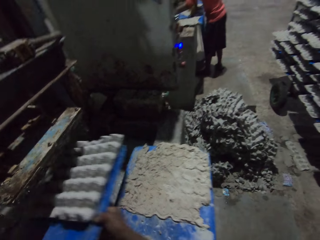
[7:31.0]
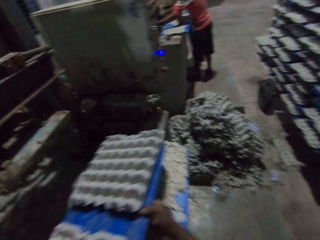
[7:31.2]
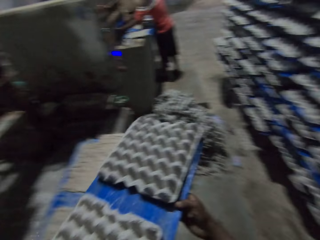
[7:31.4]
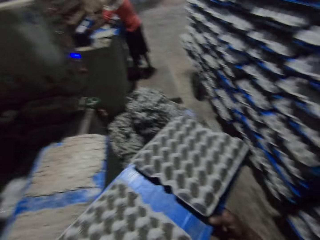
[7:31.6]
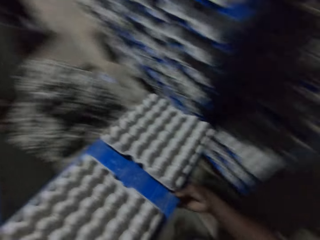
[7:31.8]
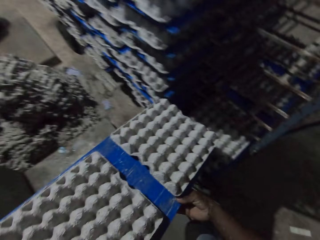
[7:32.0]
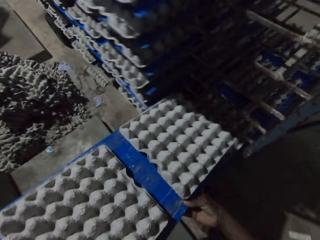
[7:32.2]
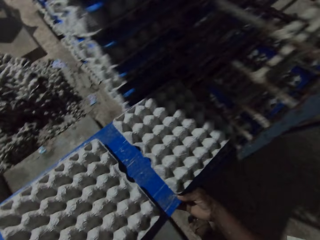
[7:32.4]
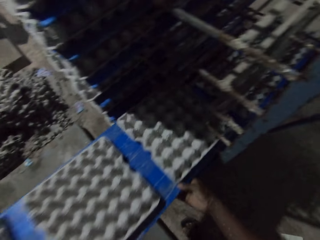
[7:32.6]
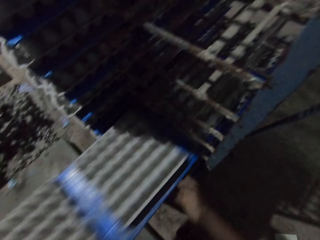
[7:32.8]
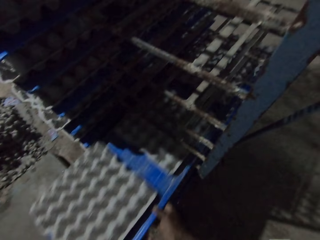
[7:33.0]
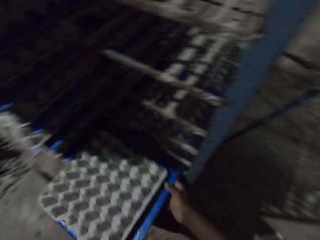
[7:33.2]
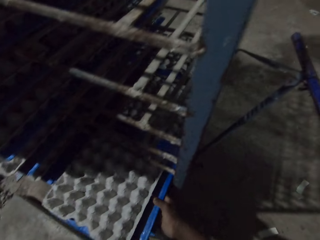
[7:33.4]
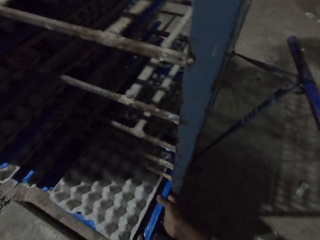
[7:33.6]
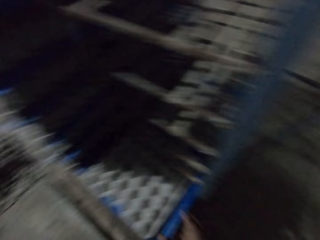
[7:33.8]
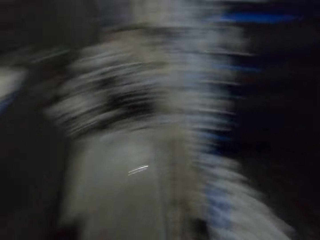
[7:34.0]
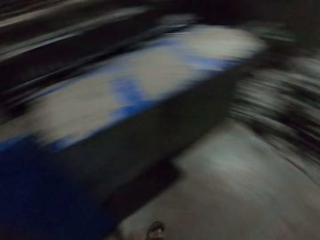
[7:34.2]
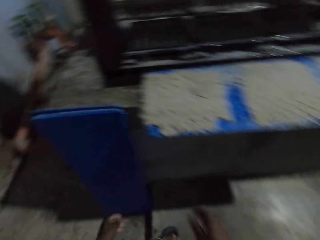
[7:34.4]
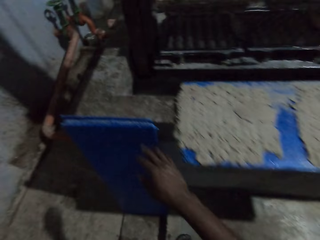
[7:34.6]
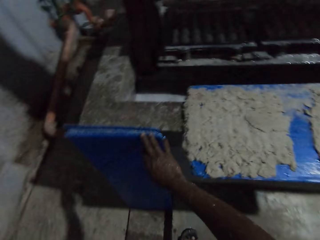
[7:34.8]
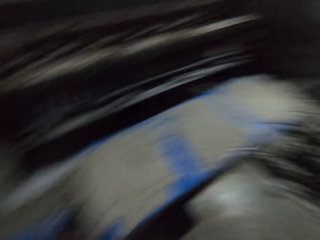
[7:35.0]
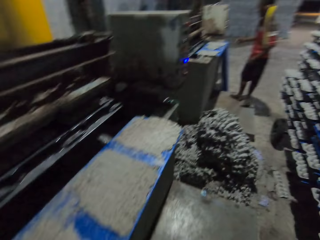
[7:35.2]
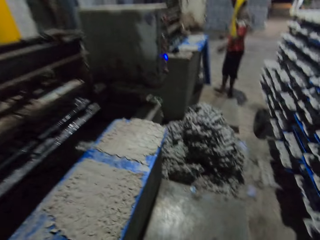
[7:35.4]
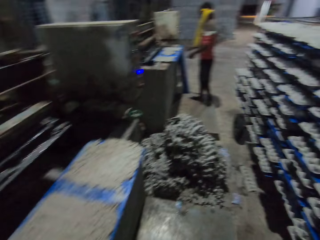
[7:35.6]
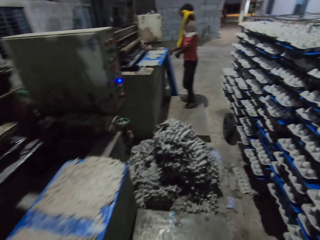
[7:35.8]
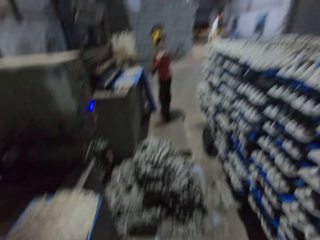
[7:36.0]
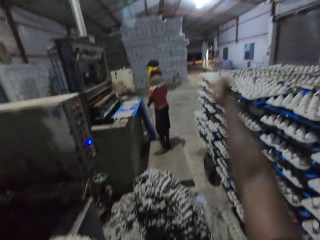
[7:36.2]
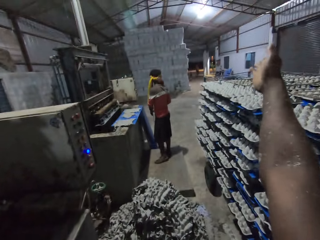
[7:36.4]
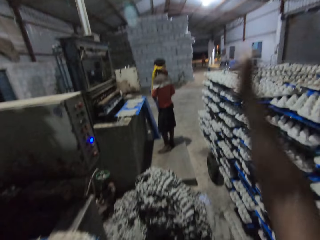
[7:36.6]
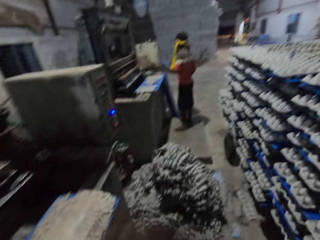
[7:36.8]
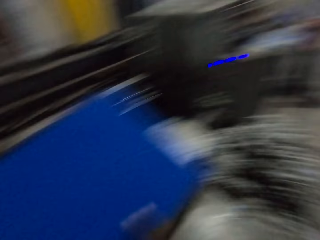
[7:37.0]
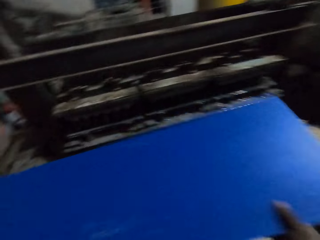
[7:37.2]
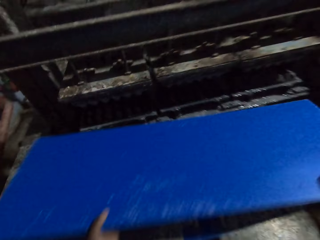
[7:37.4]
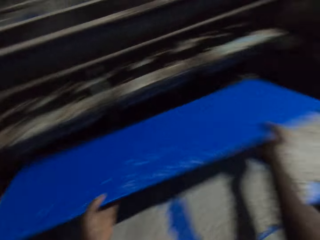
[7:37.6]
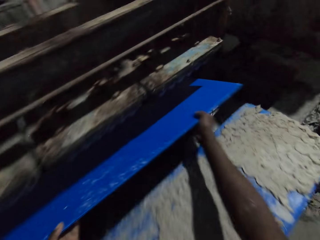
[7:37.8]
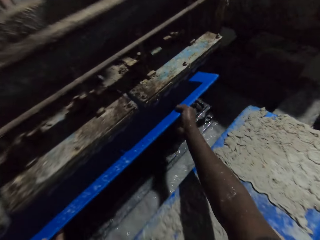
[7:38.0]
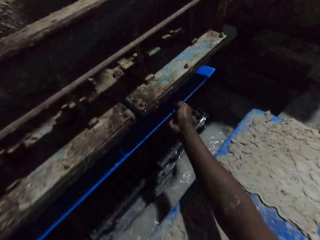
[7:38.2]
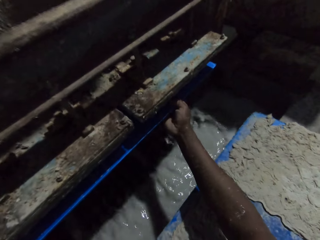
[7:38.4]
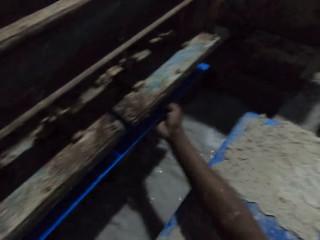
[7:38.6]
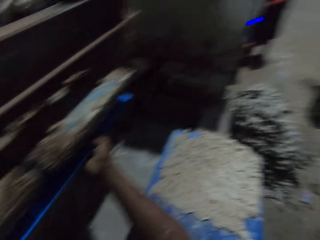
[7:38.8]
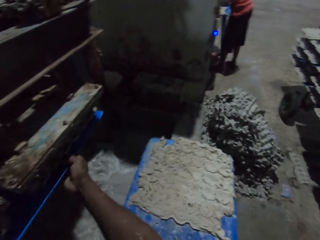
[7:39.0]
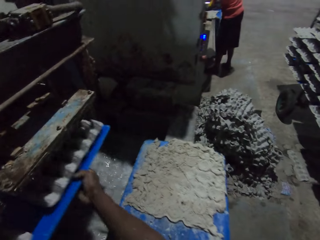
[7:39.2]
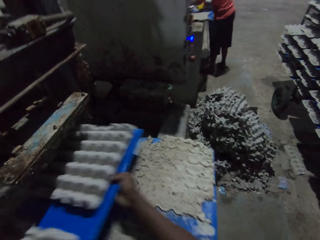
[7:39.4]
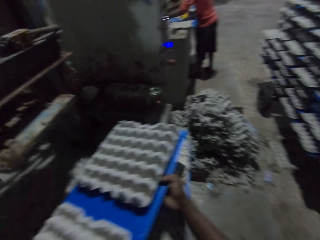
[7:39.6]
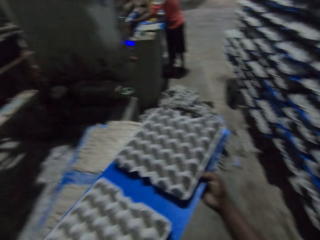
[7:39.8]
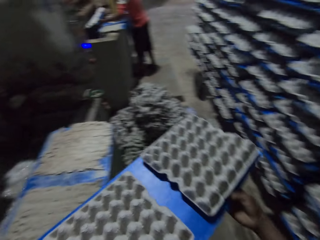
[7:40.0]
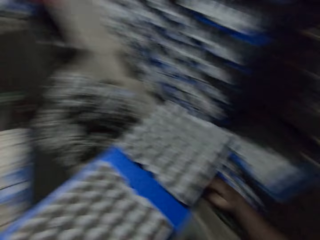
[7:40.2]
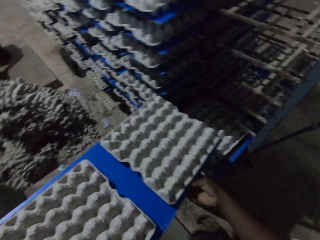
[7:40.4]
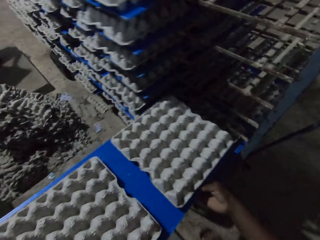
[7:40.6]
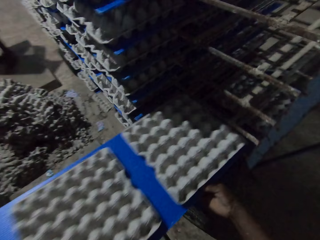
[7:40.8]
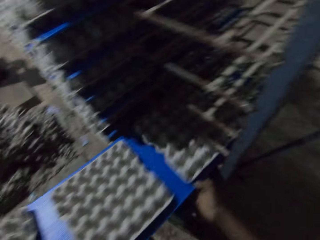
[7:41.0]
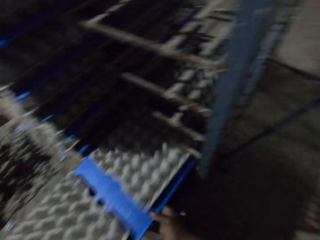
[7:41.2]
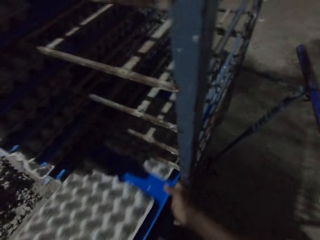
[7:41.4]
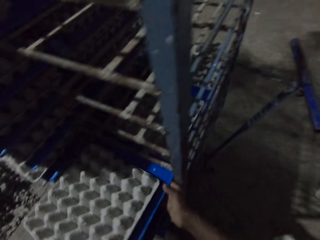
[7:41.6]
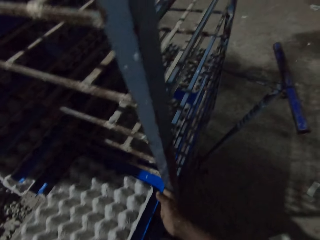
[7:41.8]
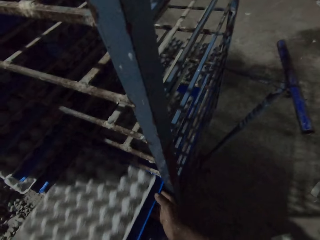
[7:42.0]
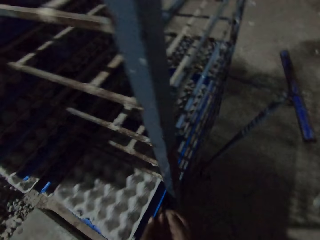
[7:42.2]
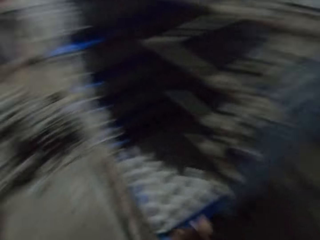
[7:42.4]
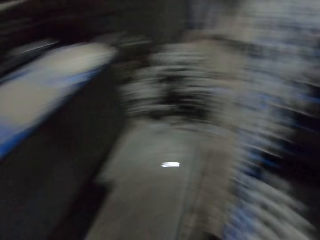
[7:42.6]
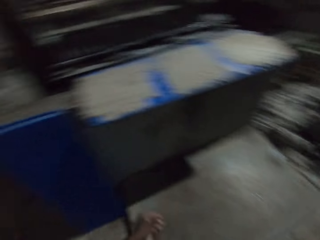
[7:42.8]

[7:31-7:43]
The camera wearer brings the plank out of the egg crate making machine with both hands. He drops the plank in the shelf with both hands. He puts trays in a tray trolley. He touches a plank on the floor with his right hand. He stretches his right hand forward. He gestures with a hand. He holds the plank in his left hand with both hands. He adjusts a shelving board. He puts the plank in the egg crate making machine with both hands. He collects trays in a tray machine. He brings the plank out of the egg crate making machine with both hands. A man brings a plank out of the egg crate making machine with both hands. The camera wearer drops the plank in the shelf with both hands. He puts trays in the tray trolley.

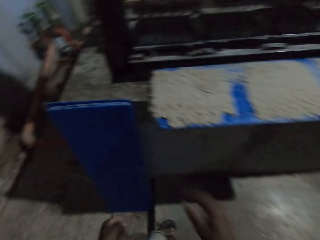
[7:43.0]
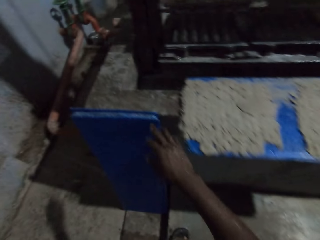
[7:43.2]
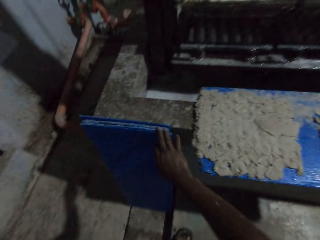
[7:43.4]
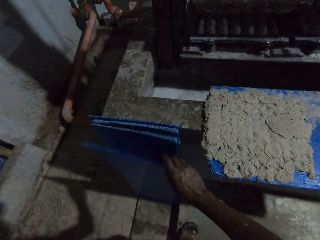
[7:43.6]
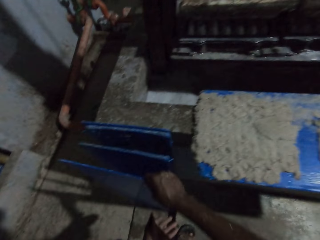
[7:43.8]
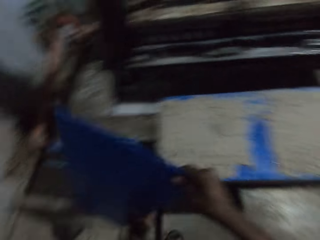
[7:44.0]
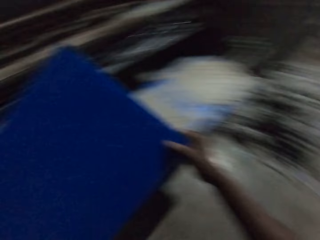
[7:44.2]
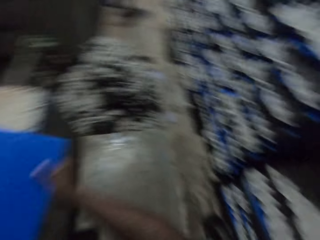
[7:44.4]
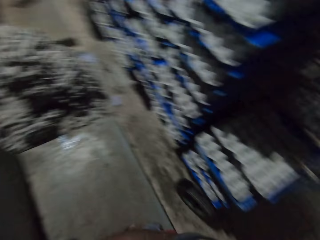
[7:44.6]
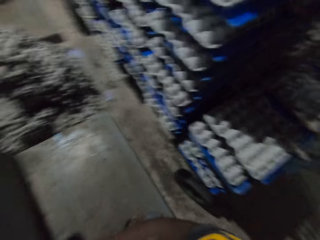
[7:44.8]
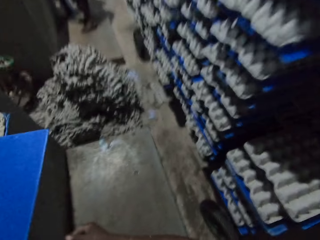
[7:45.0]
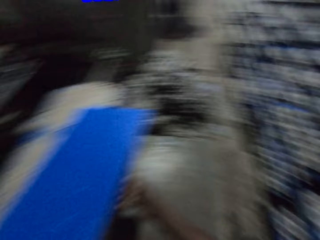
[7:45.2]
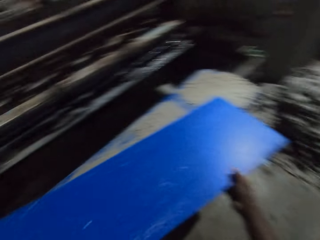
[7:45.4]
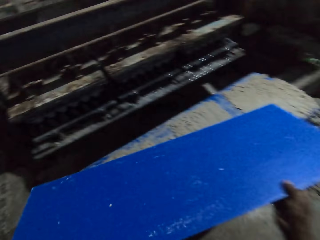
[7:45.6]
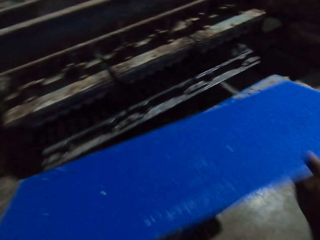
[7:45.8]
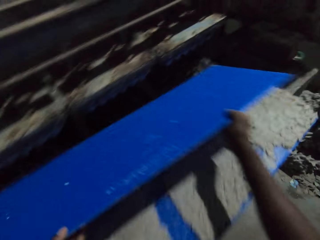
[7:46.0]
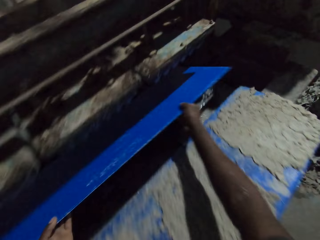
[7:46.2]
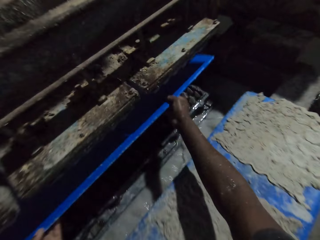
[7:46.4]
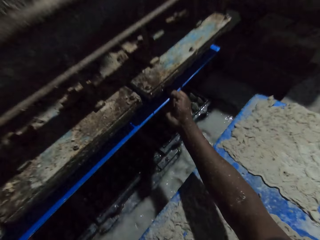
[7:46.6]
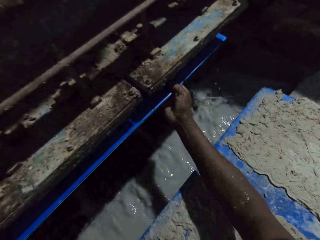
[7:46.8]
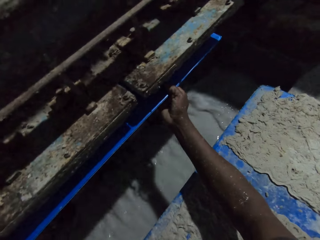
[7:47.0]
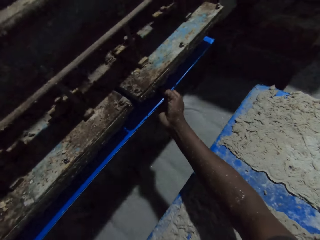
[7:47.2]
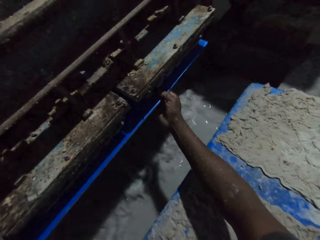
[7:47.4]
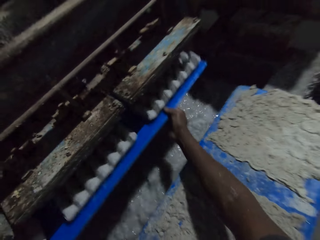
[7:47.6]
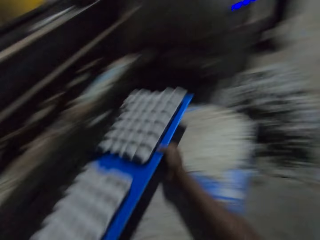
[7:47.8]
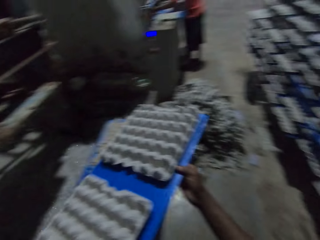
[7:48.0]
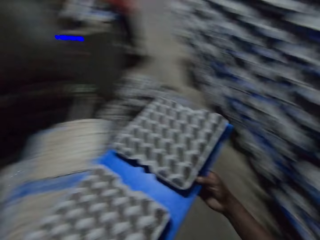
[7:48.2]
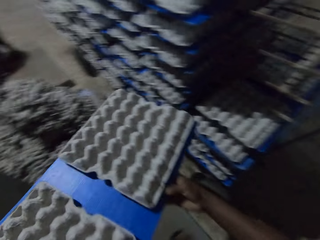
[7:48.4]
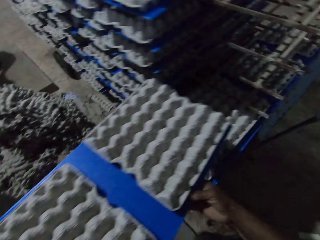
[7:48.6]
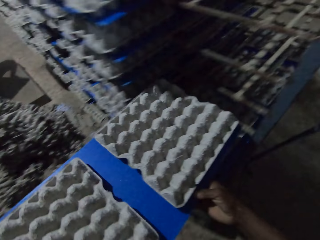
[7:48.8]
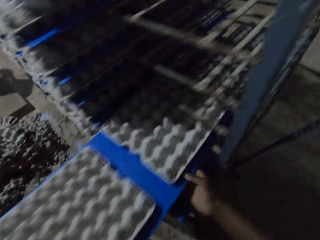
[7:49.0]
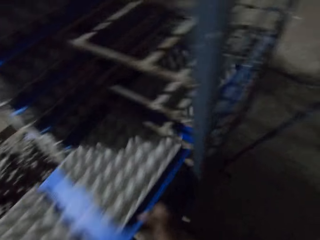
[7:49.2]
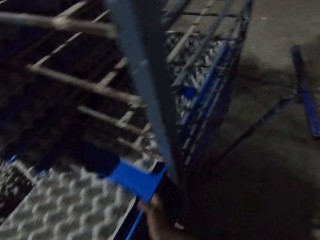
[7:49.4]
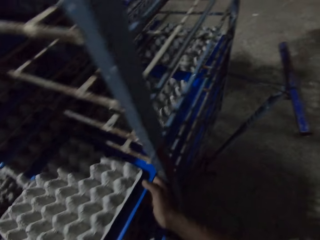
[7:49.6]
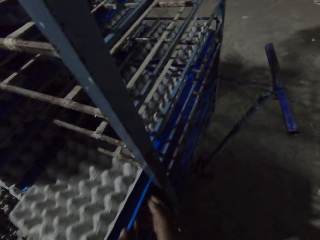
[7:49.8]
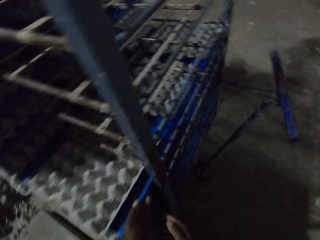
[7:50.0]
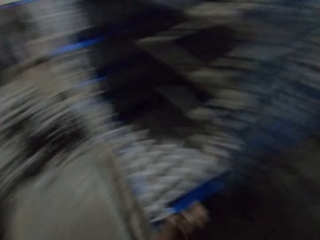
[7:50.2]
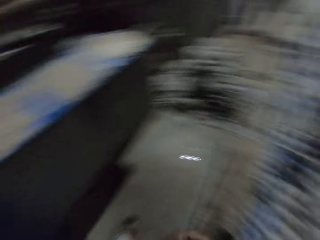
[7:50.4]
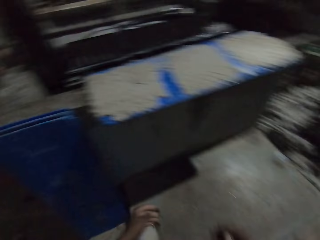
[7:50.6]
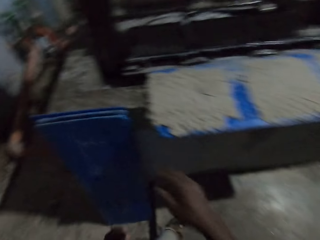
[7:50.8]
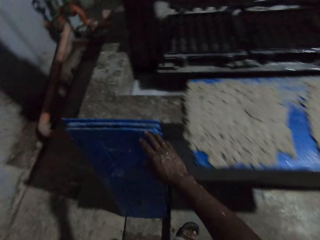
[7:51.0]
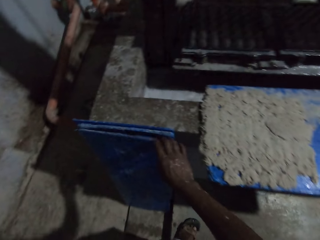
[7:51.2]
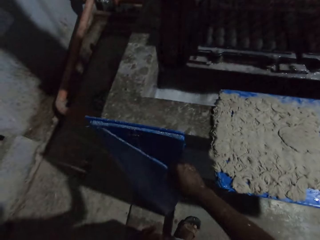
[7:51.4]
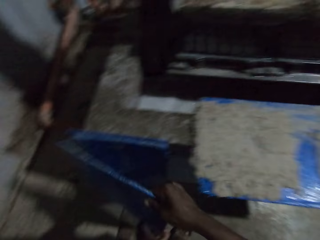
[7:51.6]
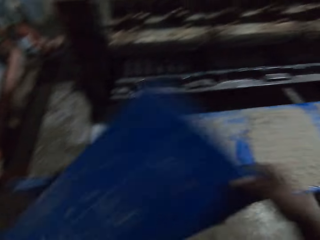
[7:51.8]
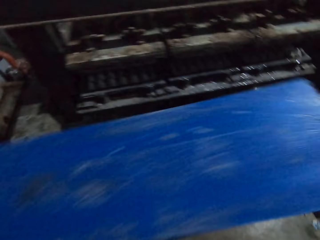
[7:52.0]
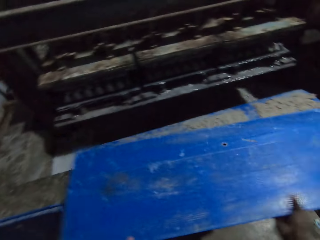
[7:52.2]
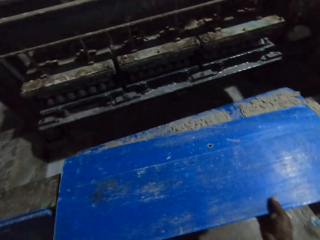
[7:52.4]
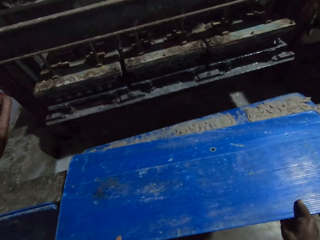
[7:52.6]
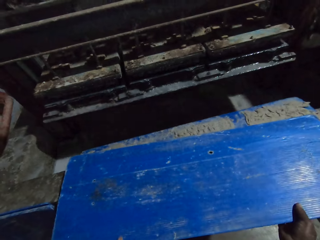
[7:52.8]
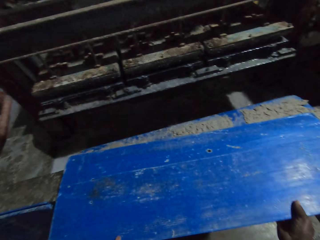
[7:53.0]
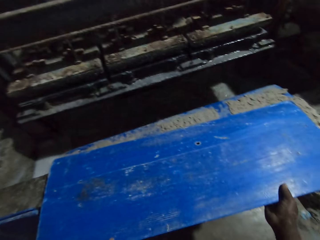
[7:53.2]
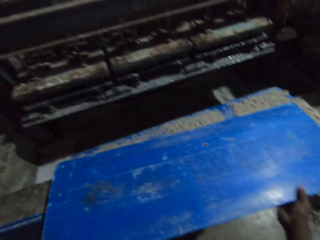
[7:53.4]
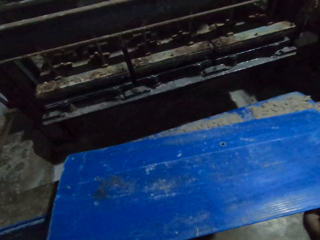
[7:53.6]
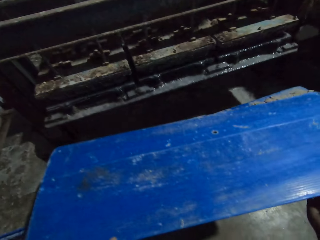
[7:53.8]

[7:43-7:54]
The camera wearer picks a plank from the floor with his right hand. He drops the plank on the pavement with both hands. He adjusts a shelving board. He puts the plank in the egg crate making machine with both hands. He collects trays in a tray machine. He brings the plank out of the egg crate making machine with both hands. He drops the plank in the shelf with both hands. He puts trays in a tray trolley. He picks the plank from the floor with his right hand. He adjusts the shelving board. He drops the plank on the pavement with both hands.
